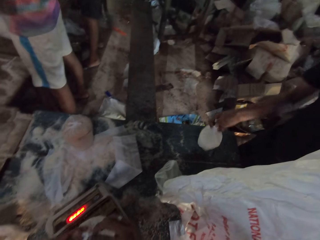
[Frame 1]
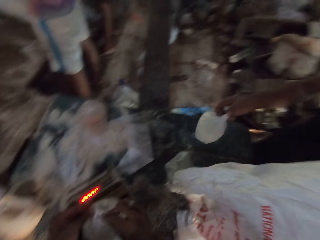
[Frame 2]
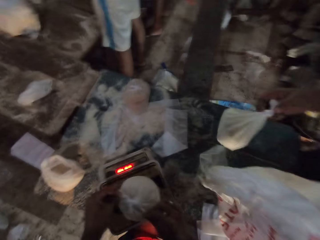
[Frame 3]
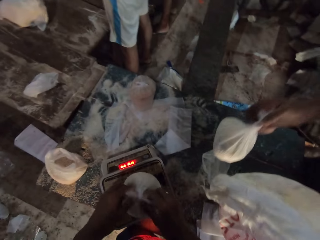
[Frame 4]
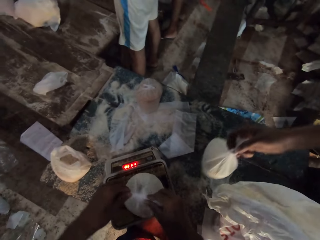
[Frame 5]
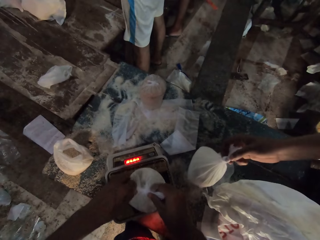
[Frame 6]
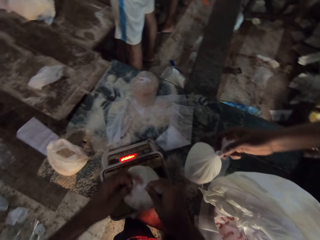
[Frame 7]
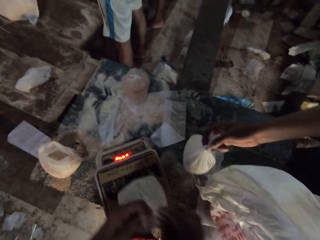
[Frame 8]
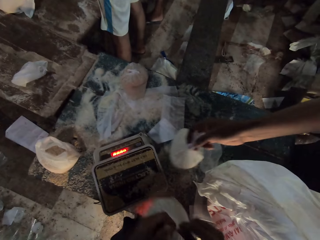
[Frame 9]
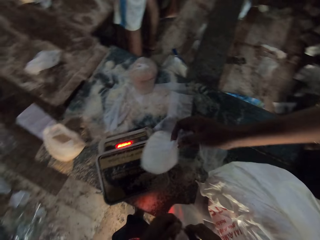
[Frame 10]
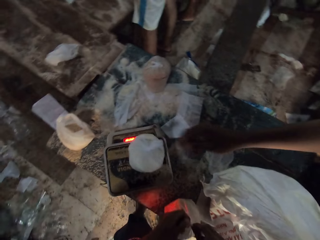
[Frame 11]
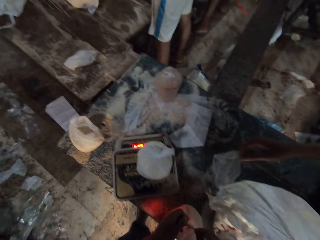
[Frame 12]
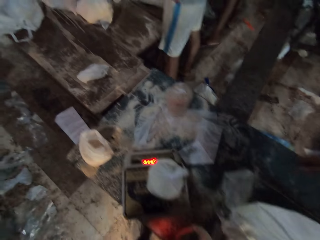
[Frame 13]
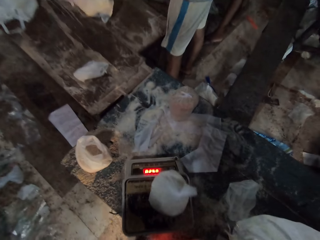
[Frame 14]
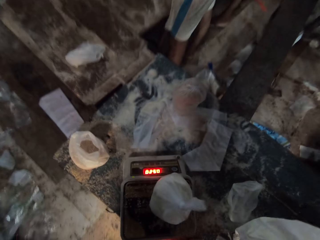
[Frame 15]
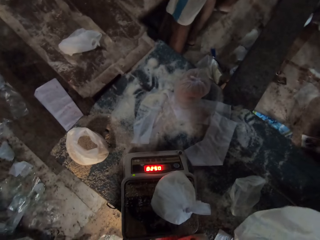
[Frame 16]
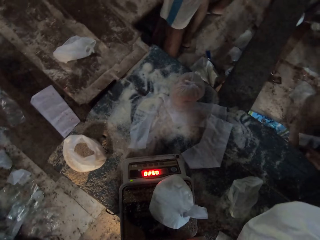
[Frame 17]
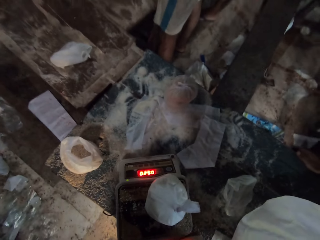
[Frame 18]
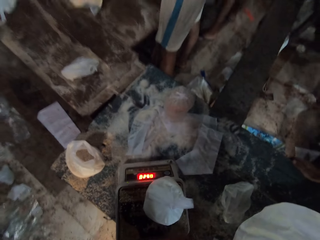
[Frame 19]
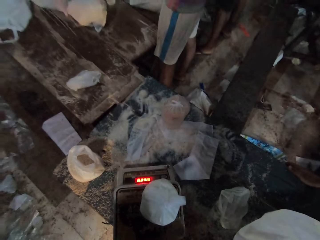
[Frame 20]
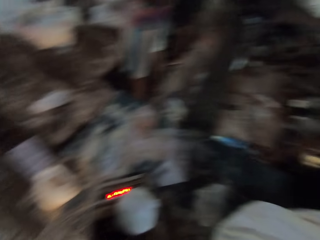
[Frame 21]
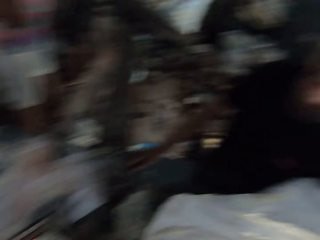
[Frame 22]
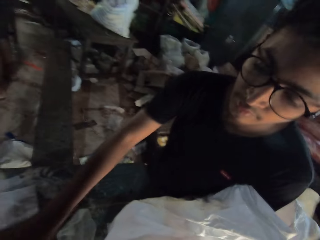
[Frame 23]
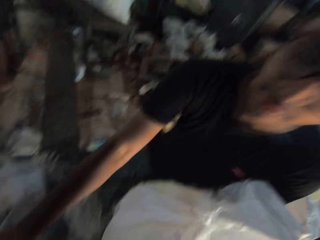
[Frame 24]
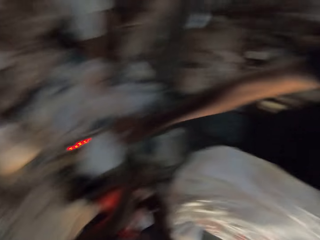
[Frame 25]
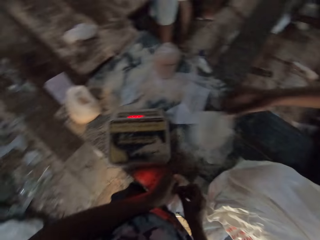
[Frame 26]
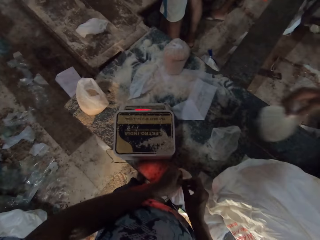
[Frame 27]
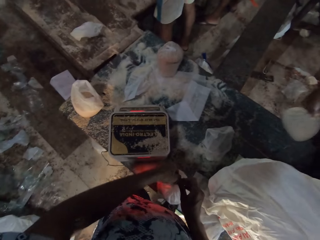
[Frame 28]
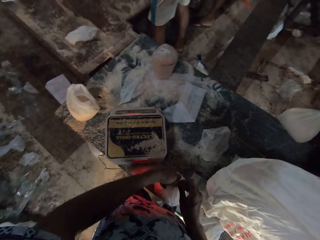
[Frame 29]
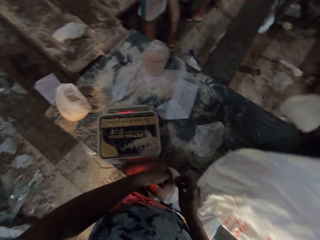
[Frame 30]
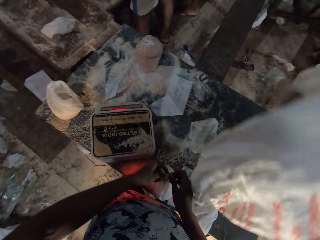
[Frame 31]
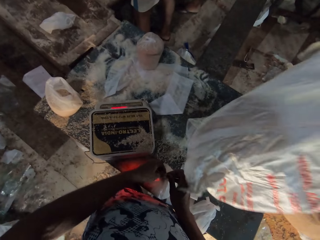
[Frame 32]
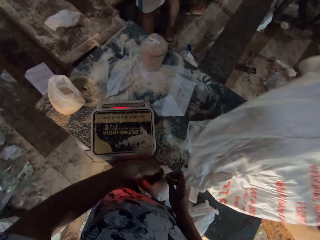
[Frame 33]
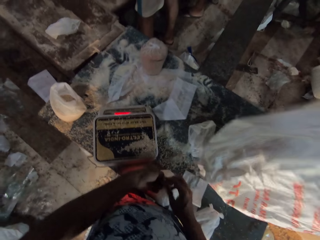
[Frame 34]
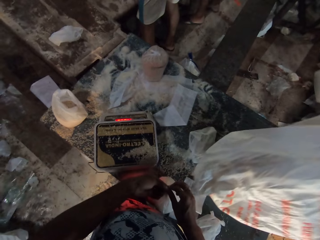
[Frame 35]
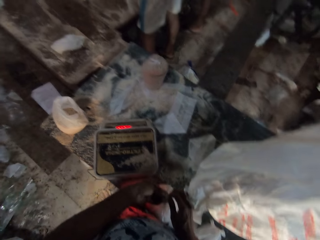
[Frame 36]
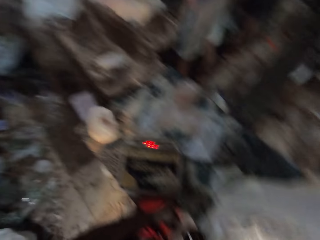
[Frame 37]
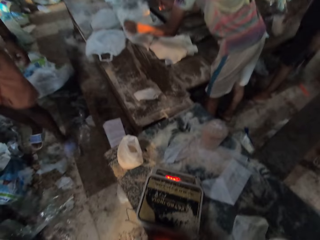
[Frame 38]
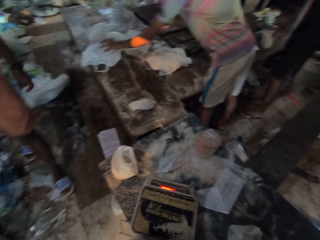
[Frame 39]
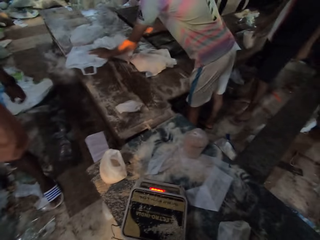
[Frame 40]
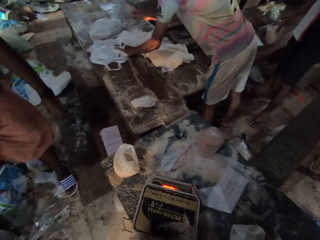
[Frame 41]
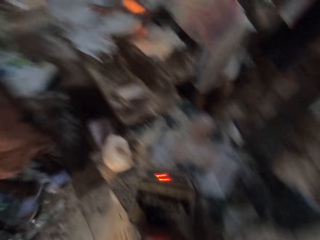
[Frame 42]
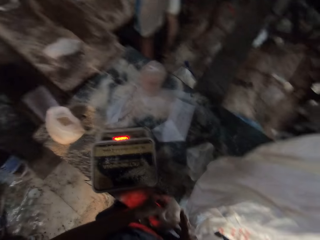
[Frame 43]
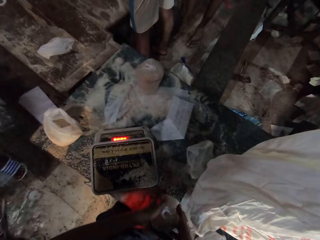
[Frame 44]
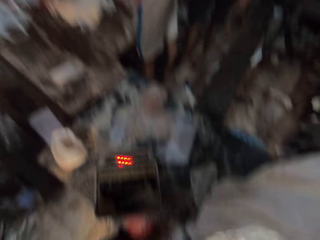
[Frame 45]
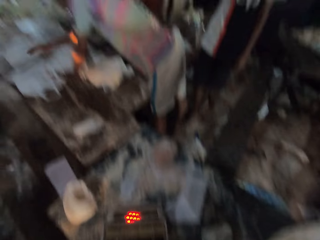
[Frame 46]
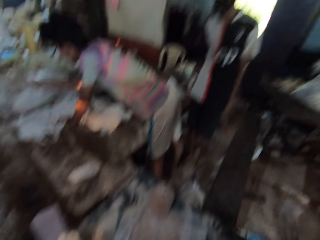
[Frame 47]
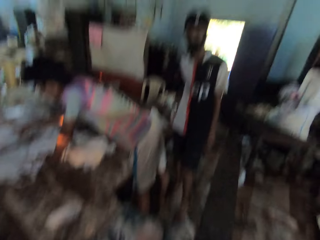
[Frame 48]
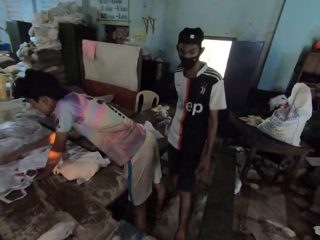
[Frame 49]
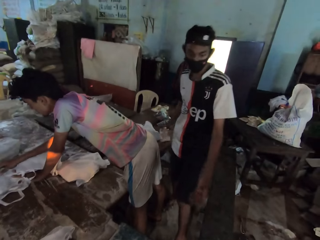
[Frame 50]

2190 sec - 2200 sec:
The camera wearer removes the silicone bag from the scale with both hands. A man drops the silicone bag on the scale with his right hand. The camera wearer puts the flour on the weighing machine. The man picks the silicone bag from the scale with his right hand. The camera wearer ties the silicone bag with both hands. Another man drops a silicone bag on the table with his left hand and picks a silicone bag from the table with his left hand. The camera wearer holds the silicone bag with both hands.

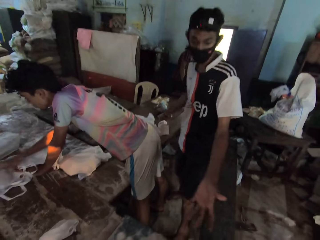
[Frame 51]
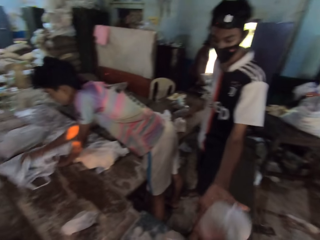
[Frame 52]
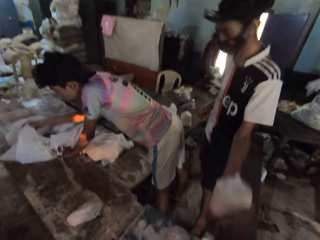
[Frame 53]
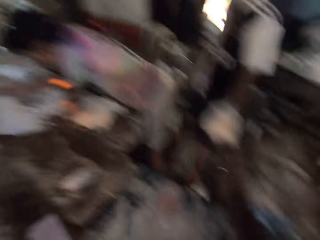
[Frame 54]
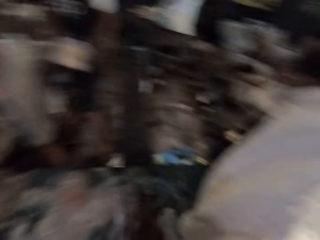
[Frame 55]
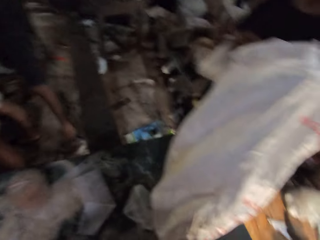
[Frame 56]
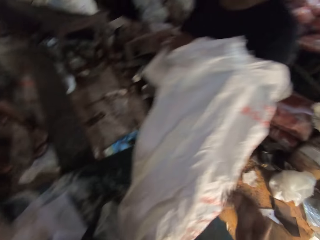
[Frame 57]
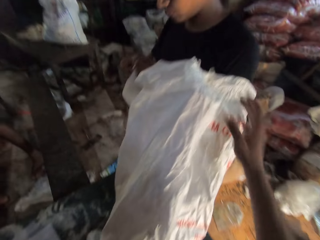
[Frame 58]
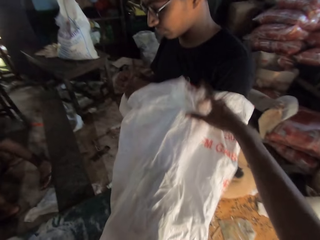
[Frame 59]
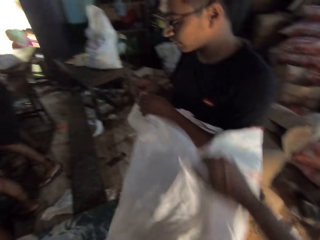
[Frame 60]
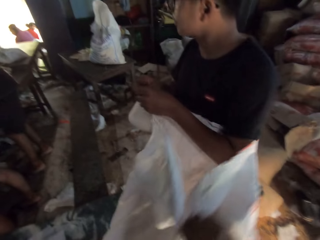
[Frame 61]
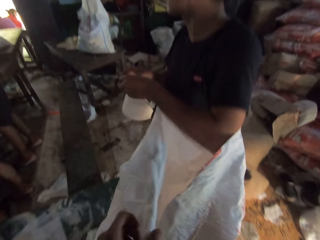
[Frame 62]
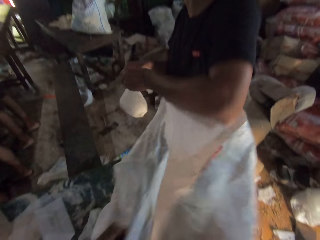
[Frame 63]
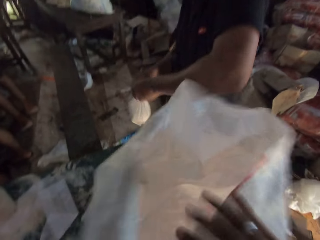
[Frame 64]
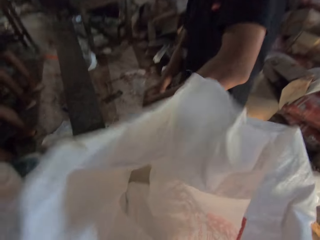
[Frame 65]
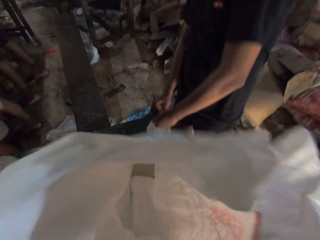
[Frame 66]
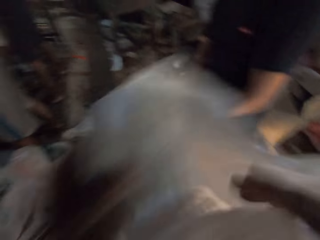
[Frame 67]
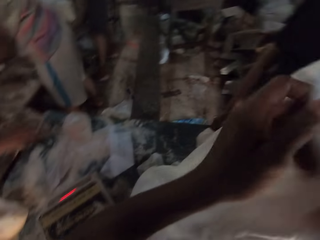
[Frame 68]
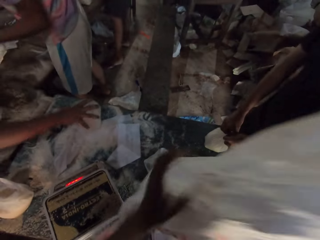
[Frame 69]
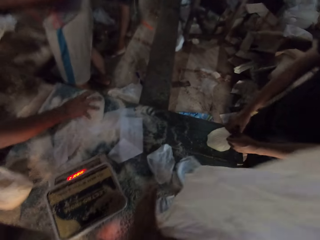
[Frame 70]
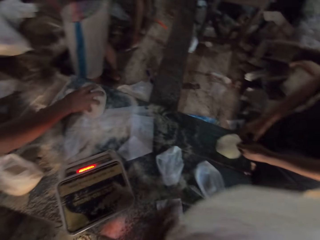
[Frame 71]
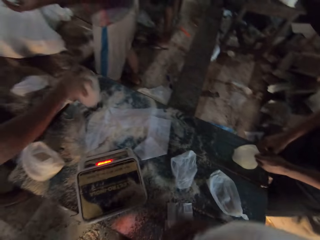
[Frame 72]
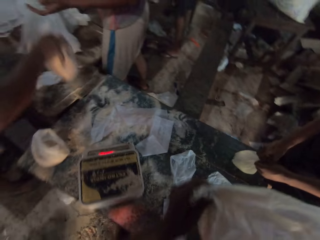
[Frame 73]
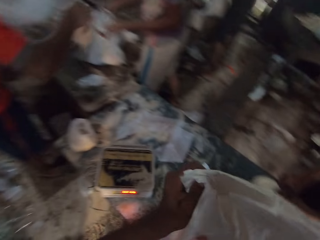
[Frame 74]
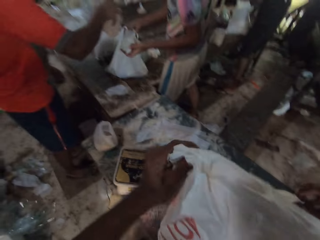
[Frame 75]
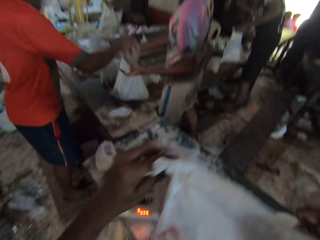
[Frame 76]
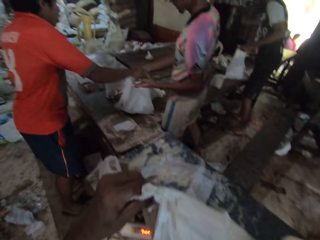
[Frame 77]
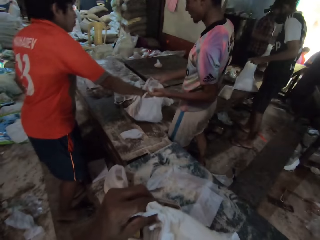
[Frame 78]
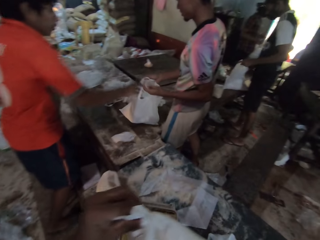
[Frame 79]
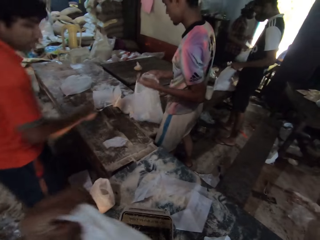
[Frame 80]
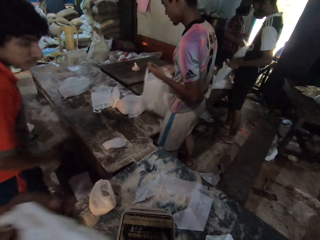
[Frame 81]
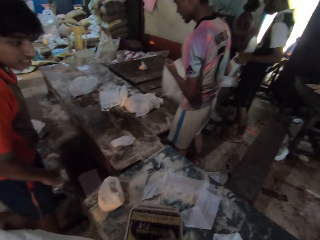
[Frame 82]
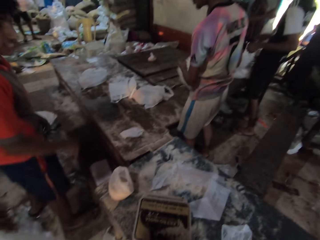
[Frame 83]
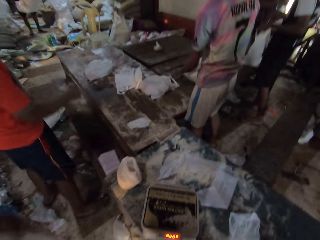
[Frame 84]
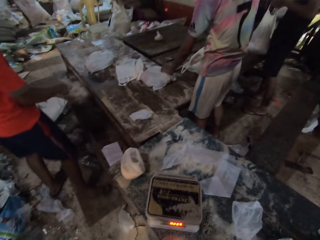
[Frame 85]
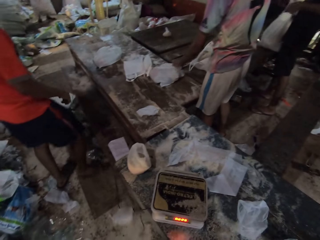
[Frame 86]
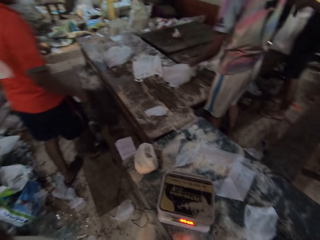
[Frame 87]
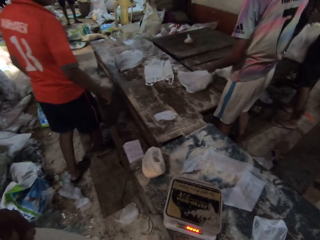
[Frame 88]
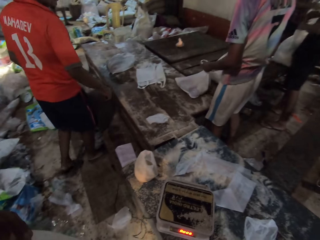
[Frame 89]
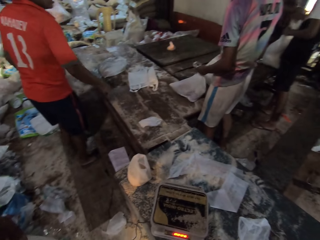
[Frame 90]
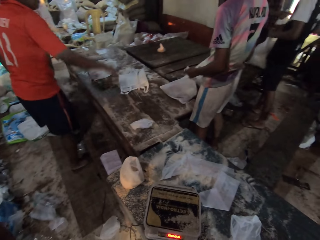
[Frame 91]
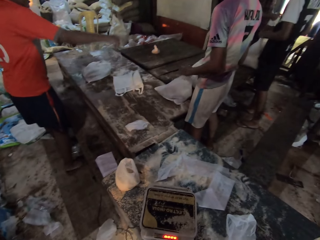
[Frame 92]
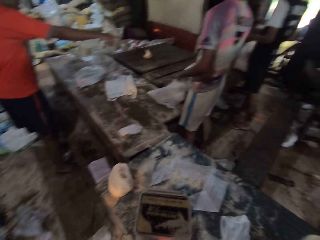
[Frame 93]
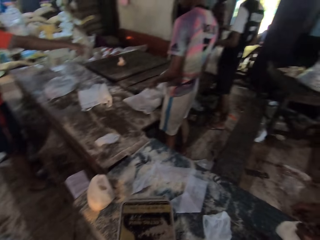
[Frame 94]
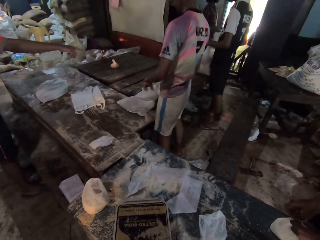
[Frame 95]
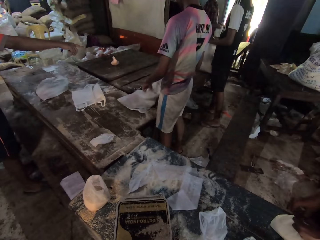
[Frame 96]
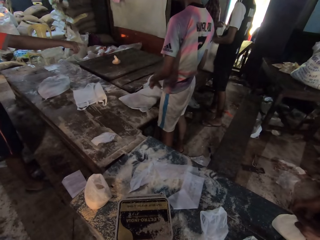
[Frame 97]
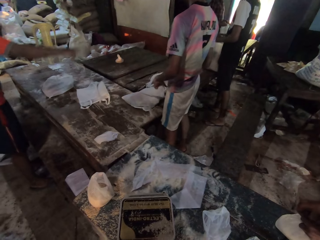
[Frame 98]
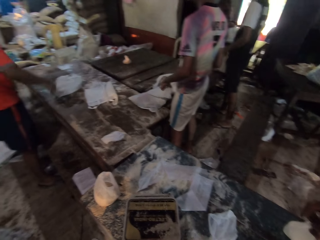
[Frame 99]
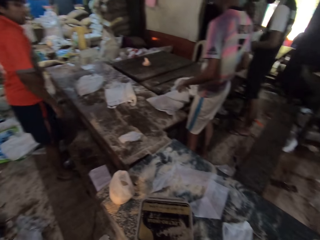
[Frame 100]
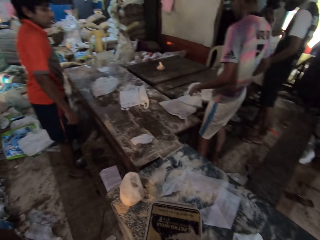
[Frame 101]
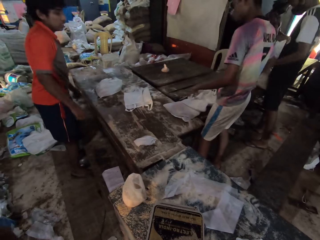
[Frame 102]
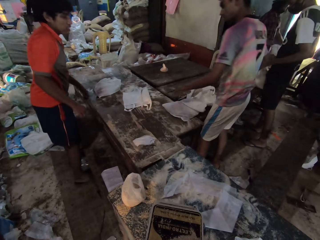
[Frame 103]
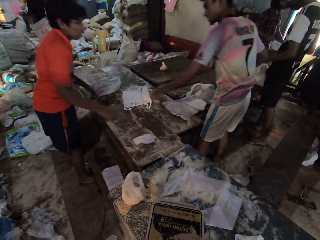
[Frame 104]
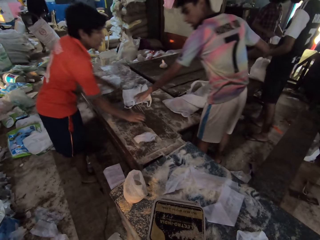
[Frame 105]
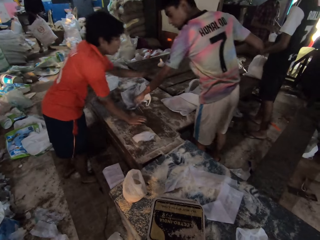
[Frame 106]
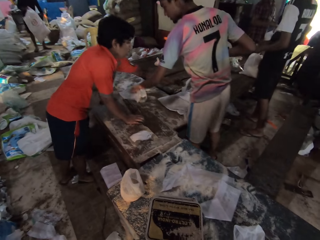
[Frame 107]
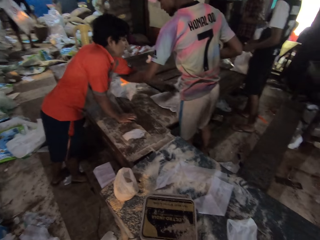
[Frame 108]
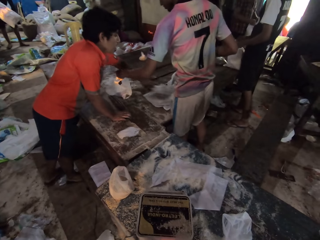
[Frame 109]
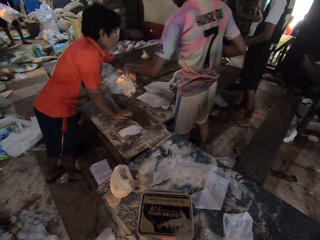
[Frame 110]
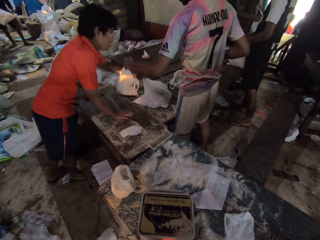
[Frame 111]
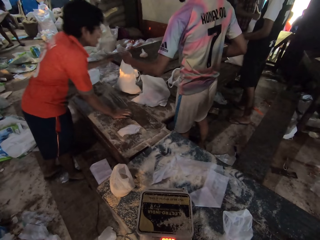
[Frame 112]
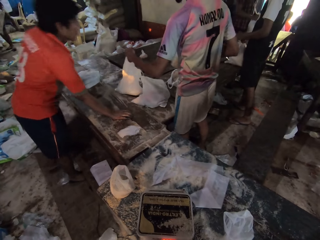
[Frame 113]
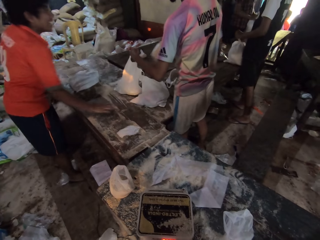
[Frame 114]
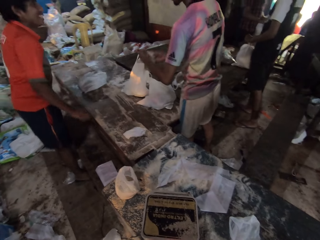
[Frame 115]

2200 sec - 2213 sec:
A man touches silicone bags with his right hand. The camera wearer gives another man a silicone bag with his right hand. The second man holds the silicone bag with his left hand and takes the flour from the camera wearer. The camera wearer holds the sack with his right hand. He touches the sack. A third man holds the silicone bag with both hands. The camera wearer holds the sack with both hands. A fourth man picks the silicone bag from the table with his right hand and gives the silicone bag to the first man with his right hand. The first man holds the silicone bag with both hands. The second man holds a silicone bag with both hands. The fourth man points at the sack. The first man picks a silicone bag from the table with his right hand. The second man touches the sack on the table. The fourth man picks a silicone bag from the table with his left hand and touches the sack on the table.
